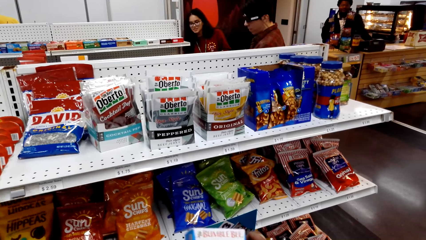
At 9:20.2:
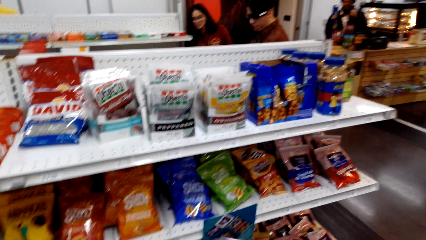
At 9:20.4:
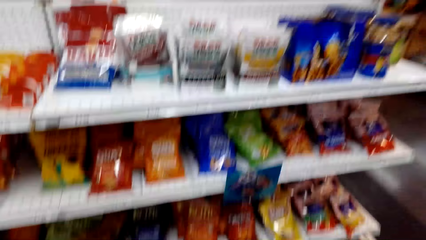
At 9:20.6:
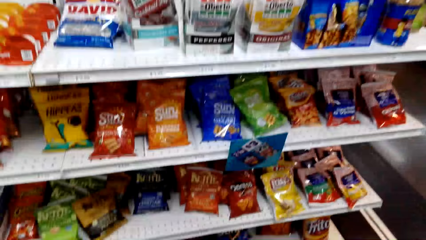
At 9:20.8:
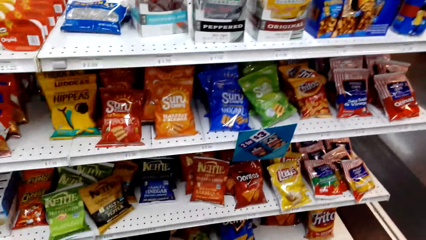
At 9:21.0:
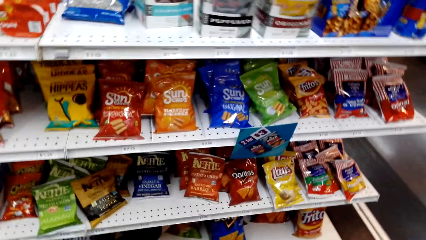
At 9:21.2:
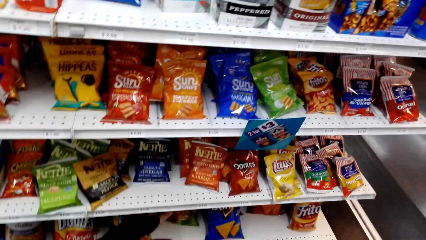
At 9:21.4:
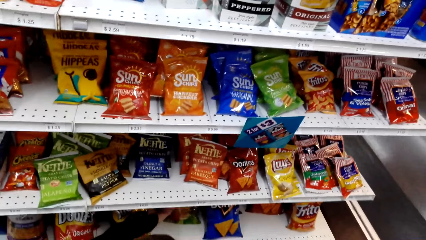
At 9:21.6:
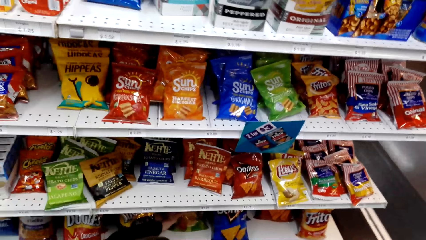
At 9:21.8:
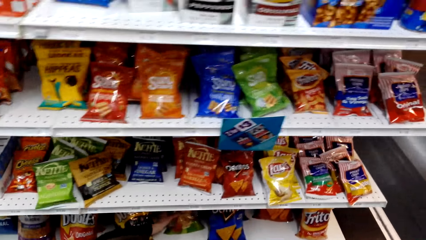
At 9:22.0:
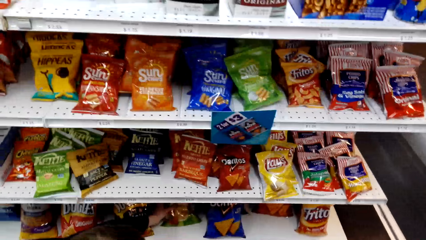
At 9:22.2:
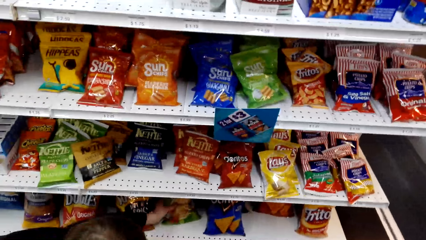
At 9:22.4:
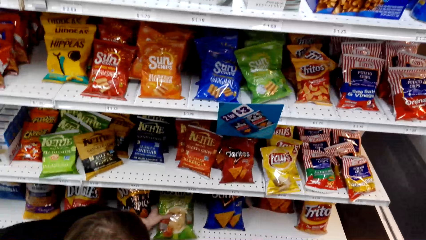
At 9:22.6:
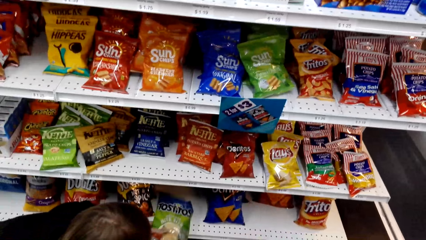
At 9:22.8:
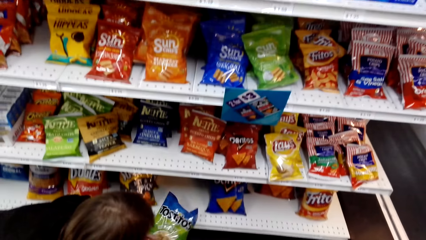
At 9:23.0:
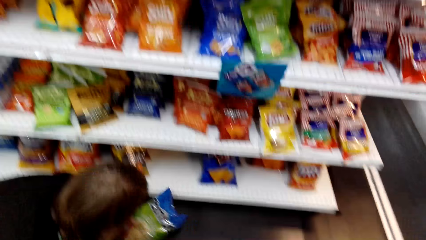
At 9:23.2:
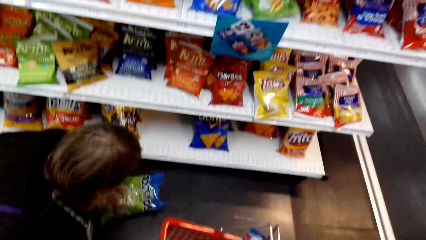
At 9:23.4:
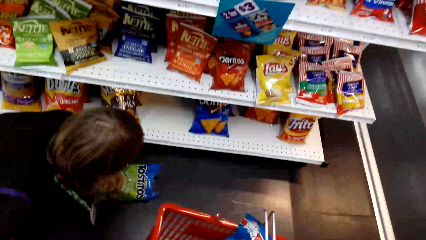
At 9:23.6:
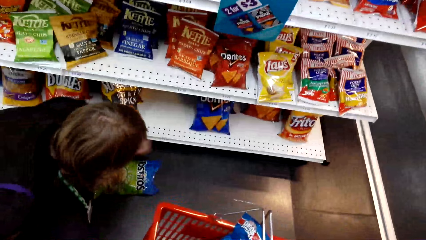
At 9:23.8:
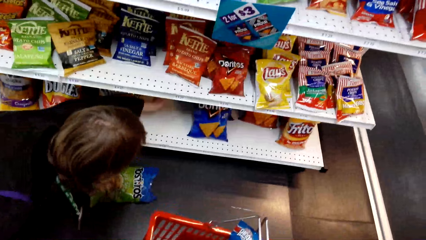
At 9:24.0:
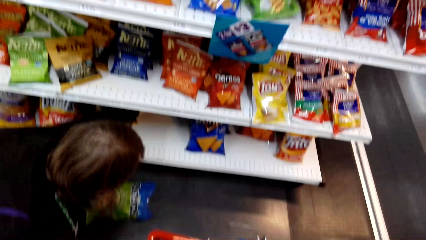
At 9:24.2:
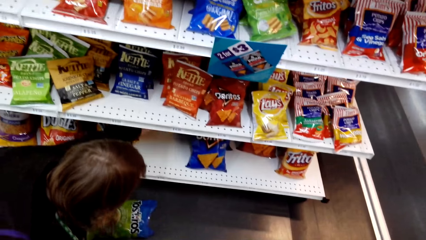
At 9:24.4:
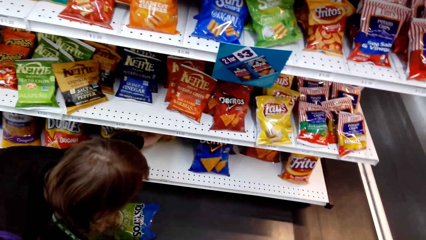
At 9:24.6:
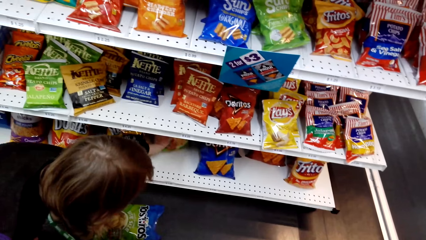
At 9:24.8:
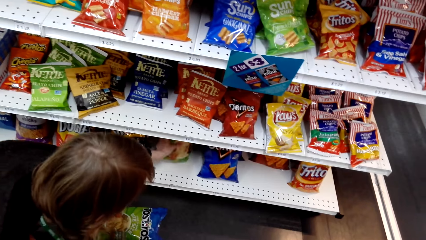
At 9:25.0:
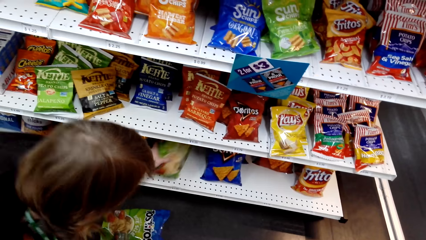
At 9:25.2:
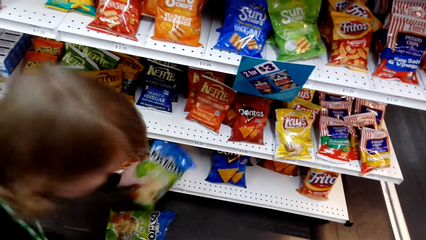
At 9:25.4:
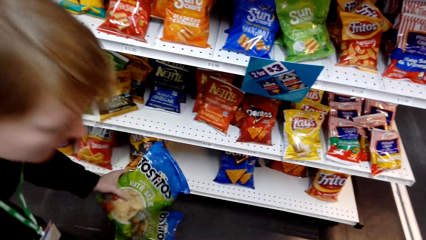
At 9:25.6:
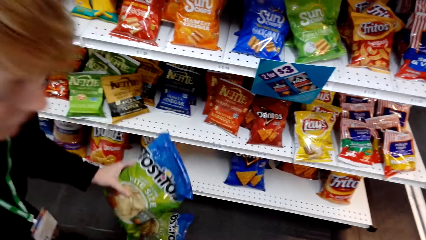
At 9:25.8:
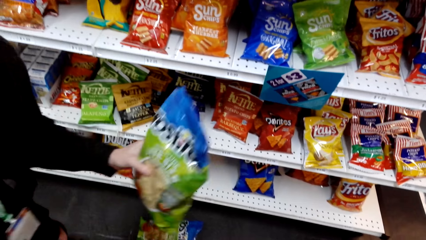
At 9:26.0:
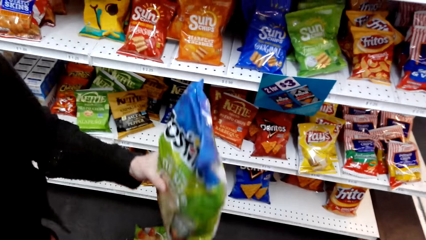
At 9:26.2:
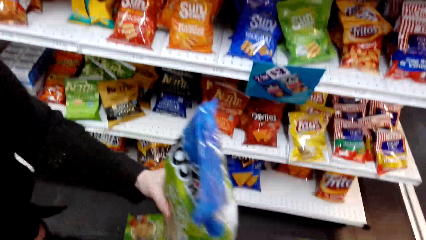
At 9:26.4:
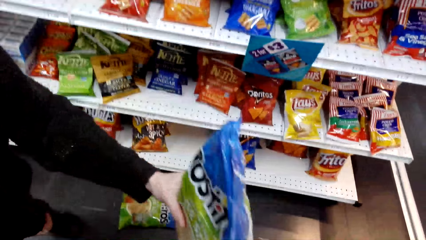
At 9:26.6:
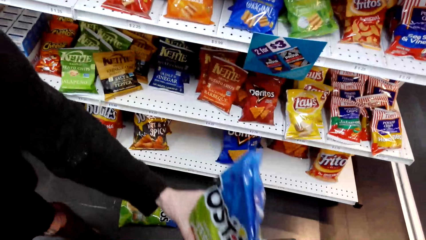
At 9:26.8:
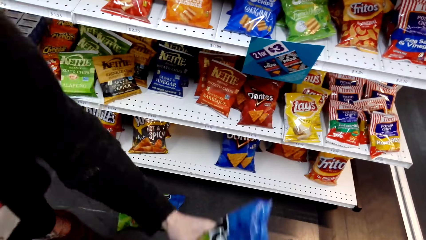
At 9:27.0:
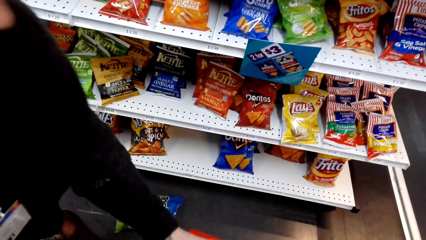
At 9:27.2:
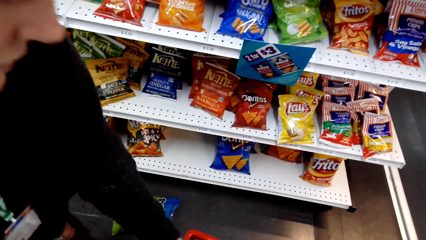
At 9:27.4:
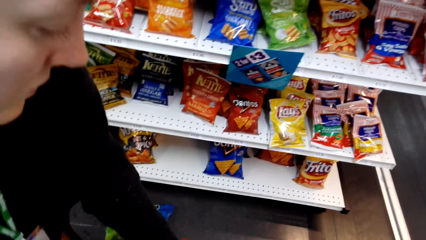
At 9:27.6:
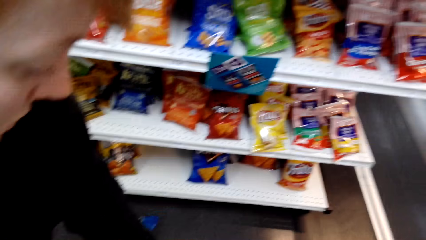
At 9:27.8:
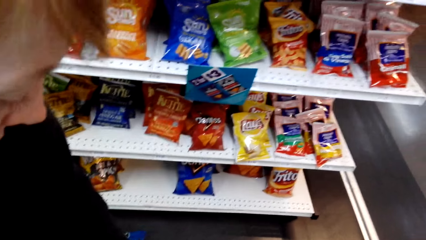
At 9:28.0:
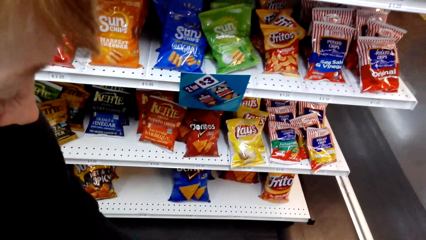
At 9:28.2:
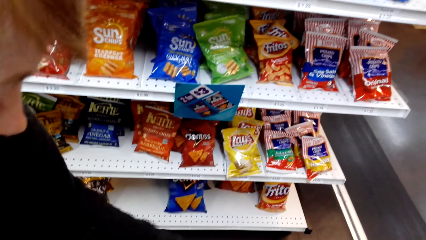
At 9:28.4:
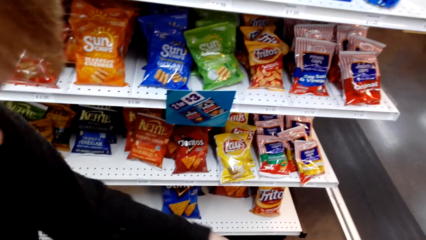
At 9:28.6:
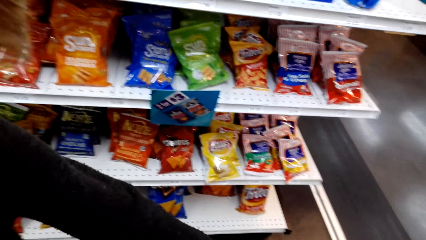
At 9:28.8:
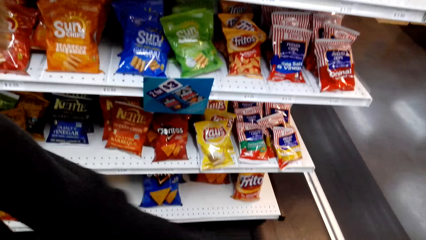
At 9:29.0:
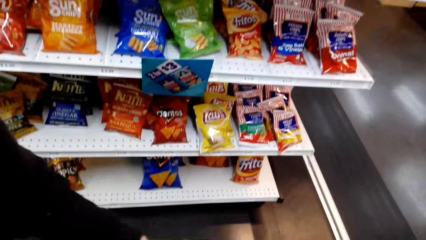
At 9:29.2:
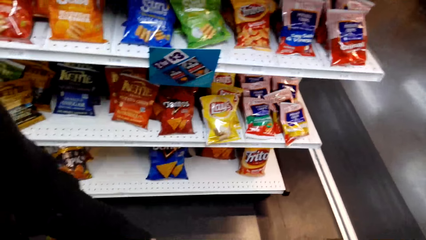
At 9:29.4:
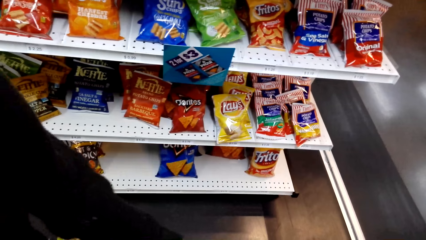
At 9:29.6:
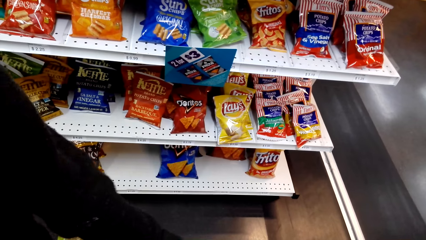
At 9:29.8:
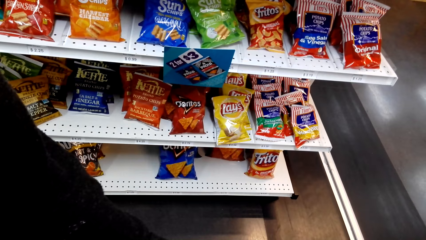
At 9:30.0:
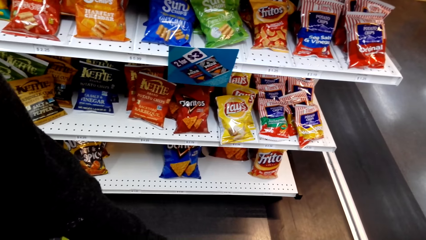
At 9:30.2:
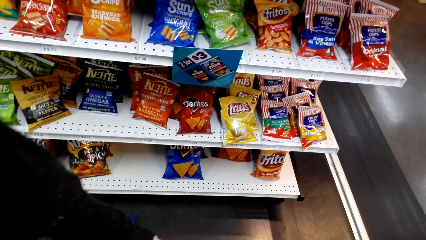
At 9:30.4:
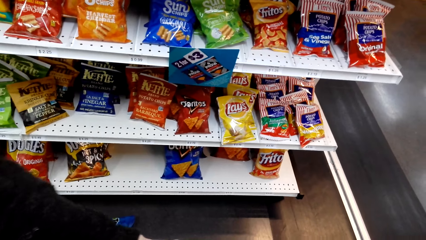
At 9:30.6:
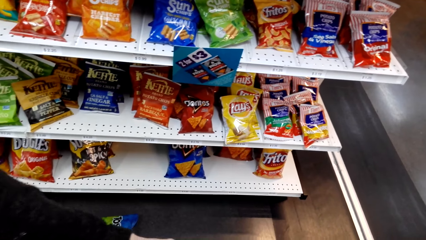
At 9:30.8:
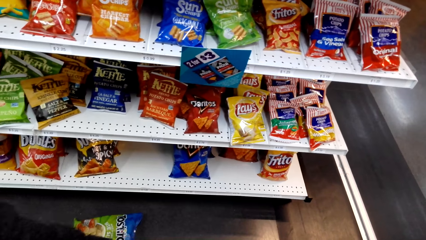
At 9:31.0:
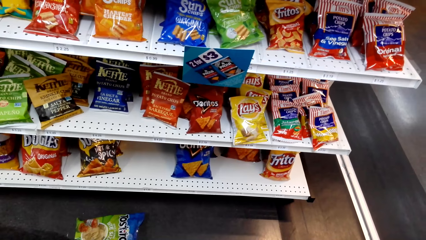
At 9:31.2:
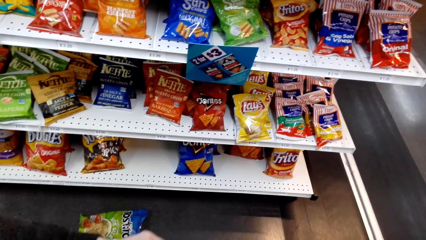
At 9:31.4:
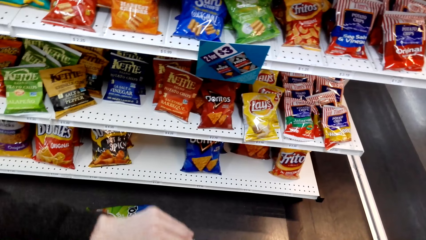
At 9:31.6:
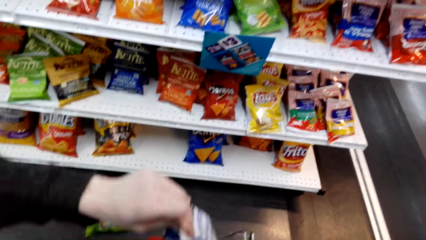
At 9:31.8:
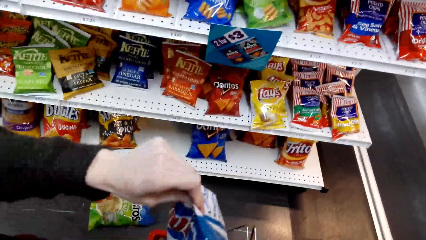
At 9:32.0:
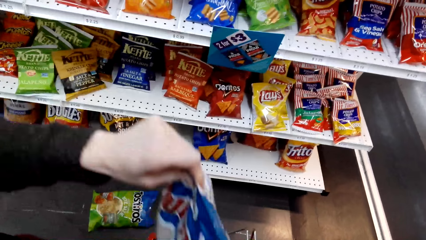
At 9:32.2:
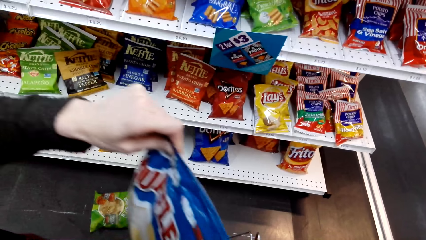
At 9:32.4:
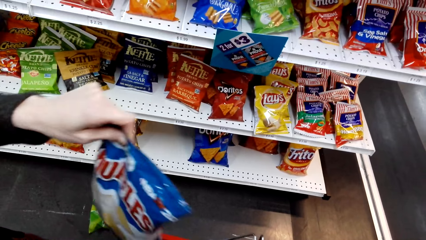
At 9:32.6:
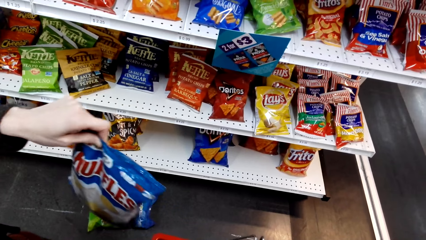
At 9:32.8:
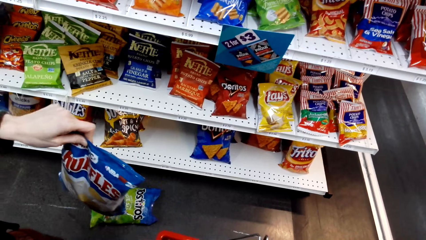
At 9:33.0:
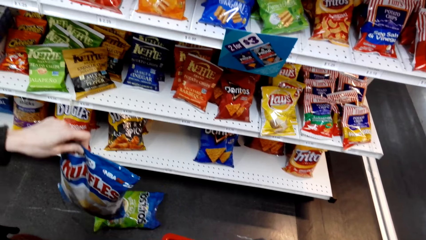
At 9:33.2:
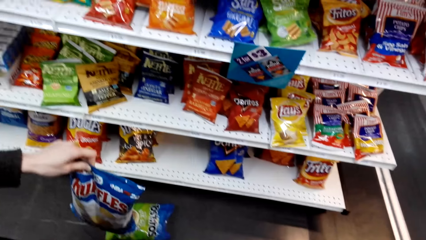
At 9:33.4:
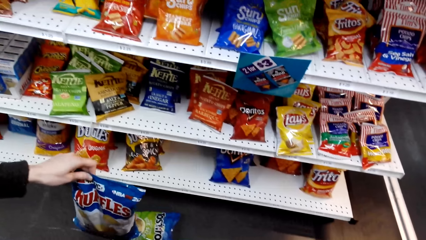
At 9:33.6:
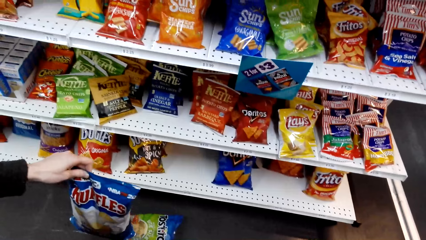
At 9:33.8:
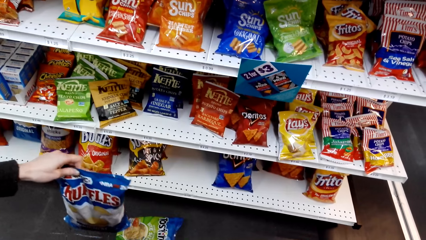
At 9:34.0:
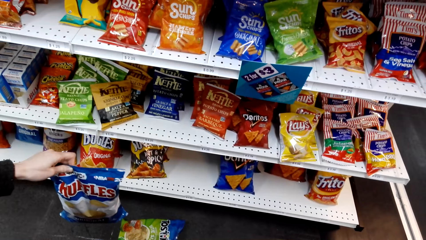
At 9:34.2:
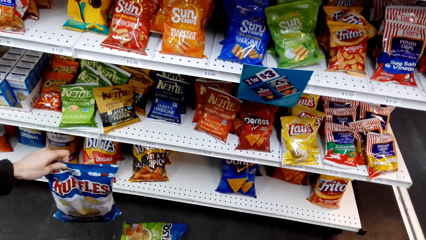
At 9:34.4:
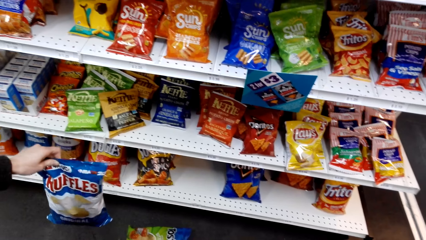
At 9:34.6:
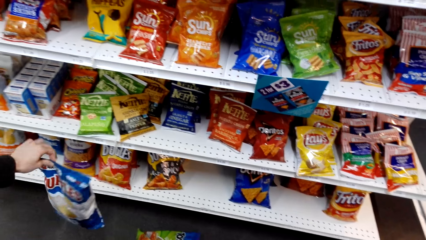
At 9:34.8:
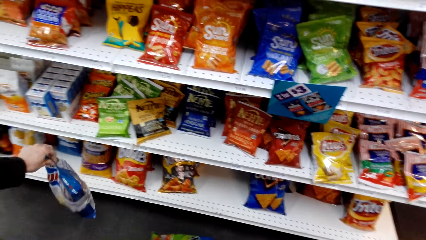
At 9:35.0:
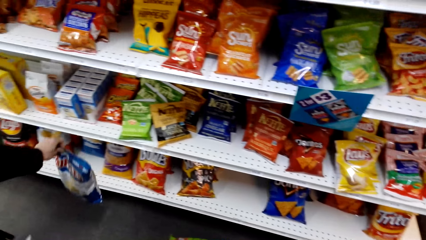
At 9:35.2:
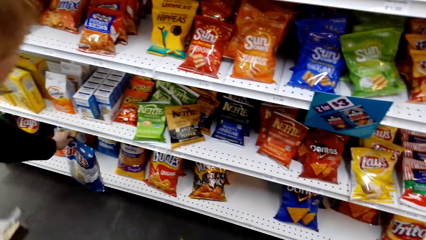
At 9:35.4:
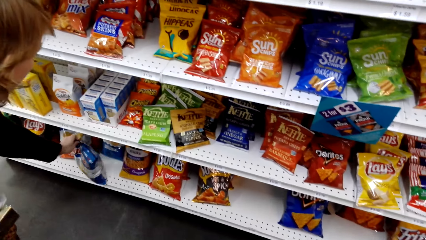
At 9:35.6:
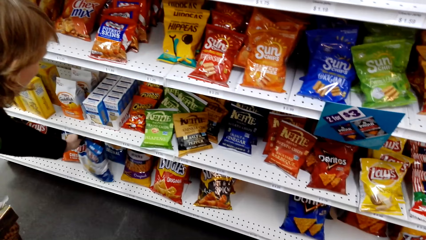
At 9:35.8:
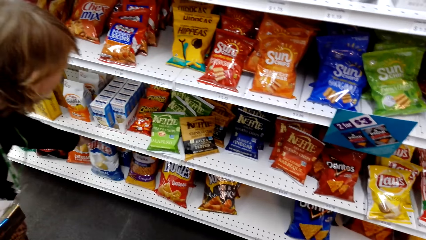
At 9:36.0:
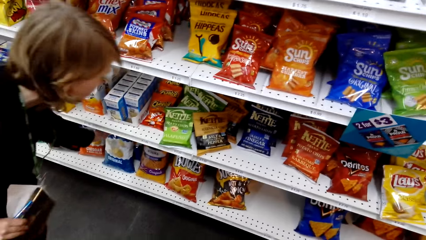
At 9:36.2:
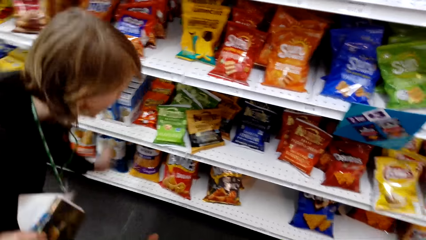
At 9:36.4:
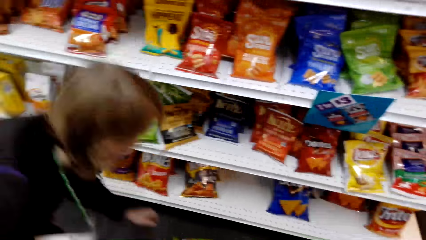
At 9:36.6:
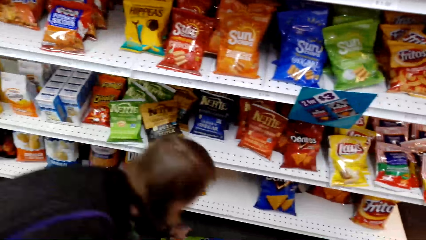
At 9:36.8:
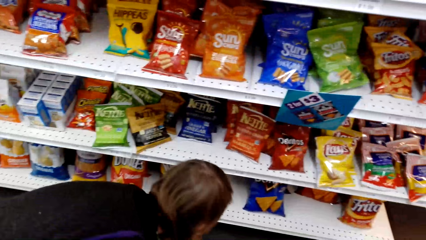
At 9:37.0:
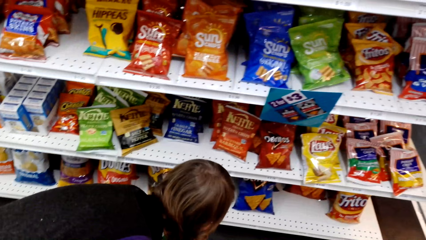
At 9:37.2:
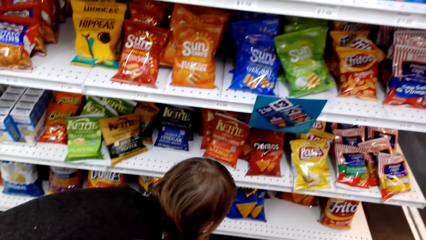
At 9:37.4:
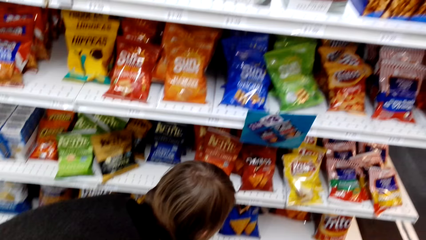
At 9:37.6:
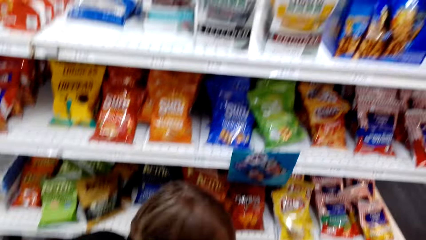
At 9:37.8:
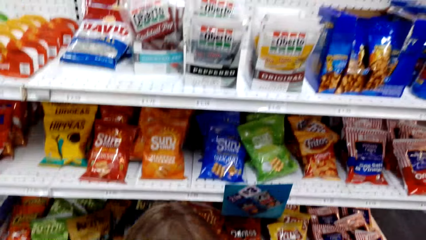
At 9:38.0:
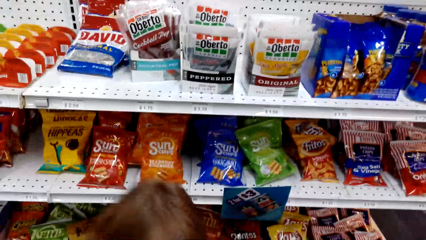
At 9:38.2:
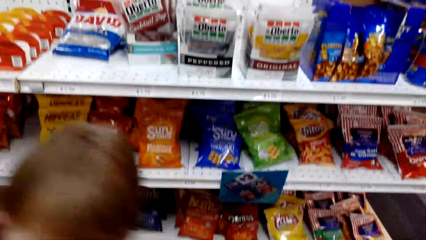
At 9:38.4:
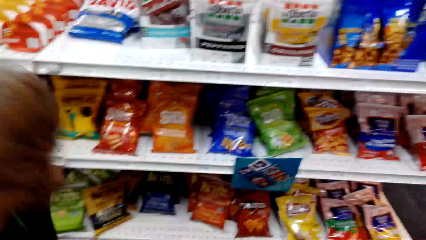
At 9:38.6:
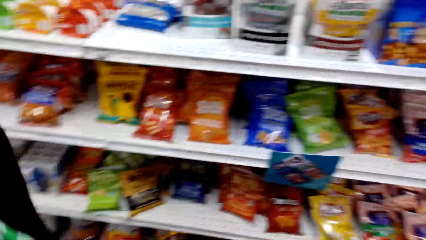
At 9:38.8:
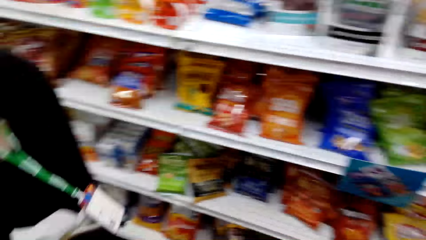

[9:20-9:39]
A lady picks something and bends down. The camera wearer looks around and talks with the lady. The lady places something down. The lady takes something from the shelf. The camera wearer talks with the lady and looks around. They talk with the lady. The lady picks something. The camera wearer talks with the lady. The lady returns something on the shelf. The camera wearer talks with the lady. The lady bends and picks something. The camera wearer talks with the lady.
